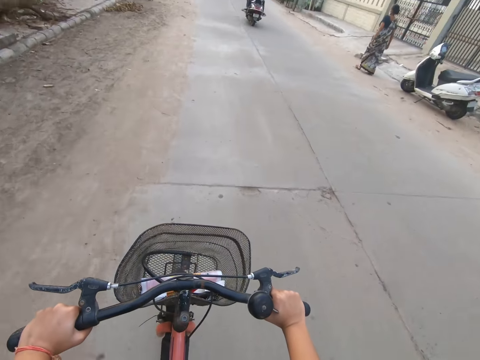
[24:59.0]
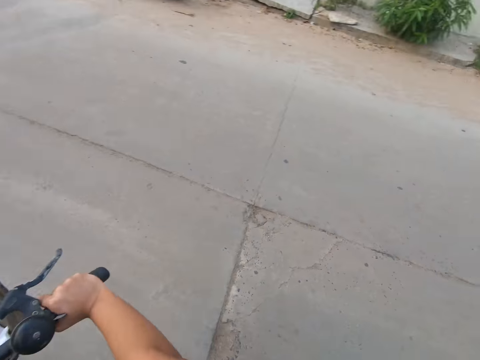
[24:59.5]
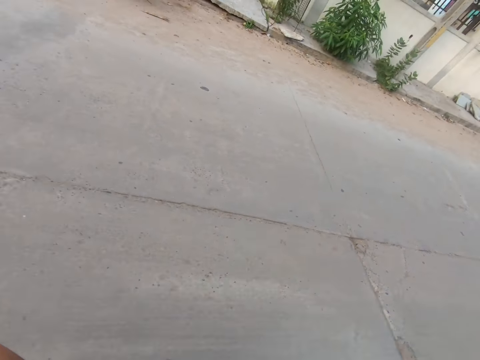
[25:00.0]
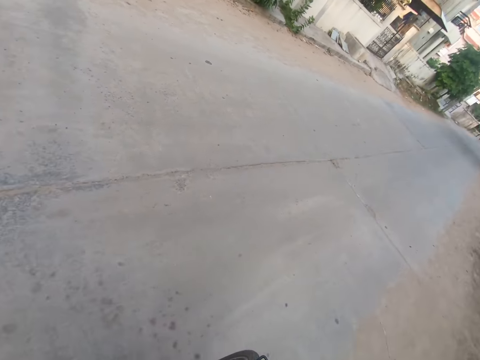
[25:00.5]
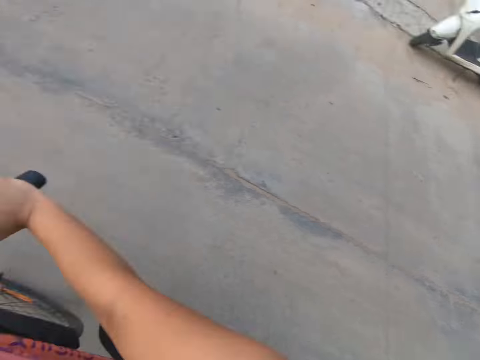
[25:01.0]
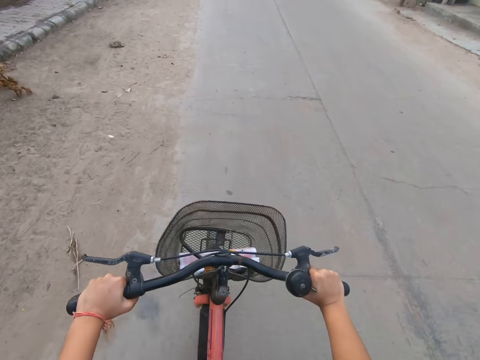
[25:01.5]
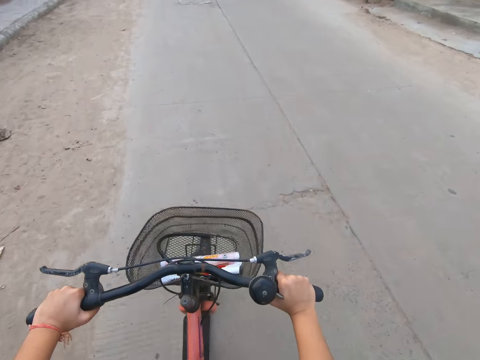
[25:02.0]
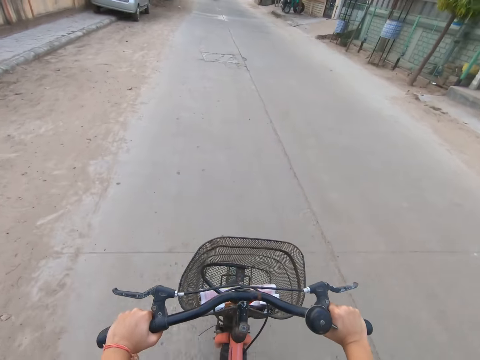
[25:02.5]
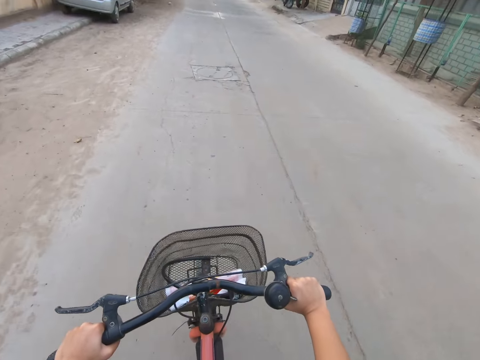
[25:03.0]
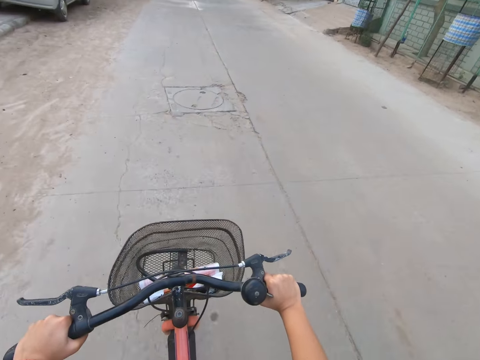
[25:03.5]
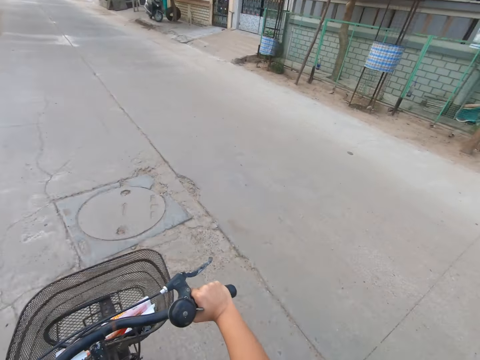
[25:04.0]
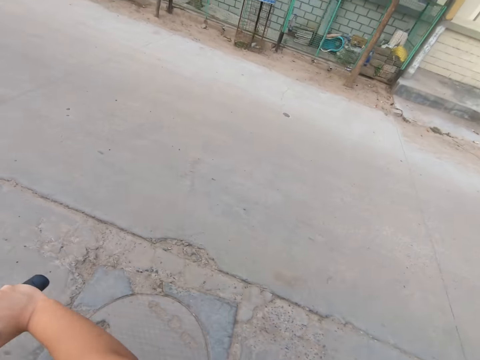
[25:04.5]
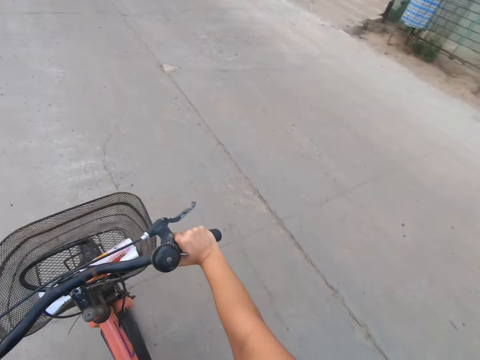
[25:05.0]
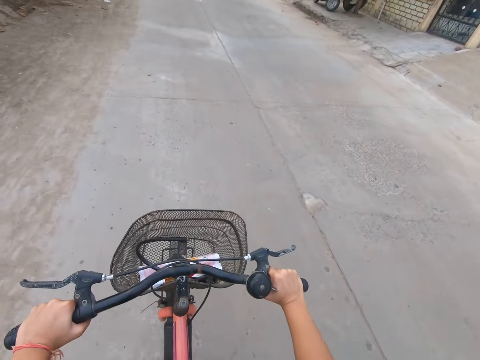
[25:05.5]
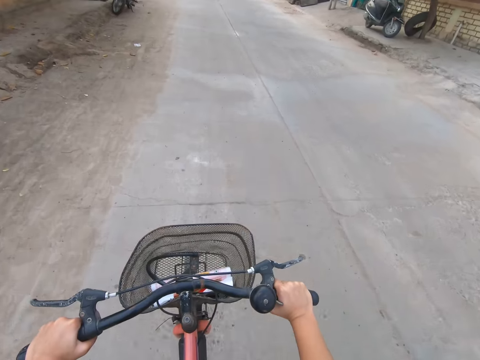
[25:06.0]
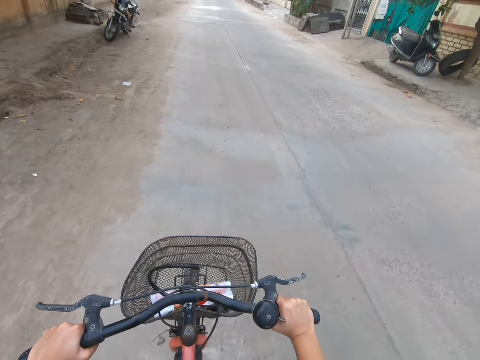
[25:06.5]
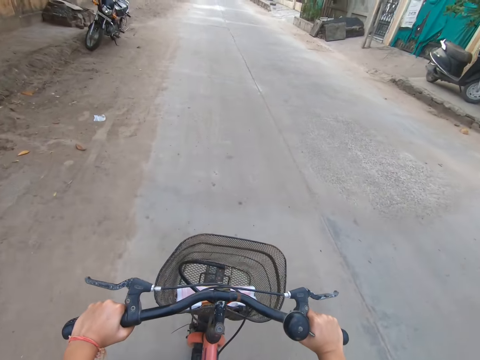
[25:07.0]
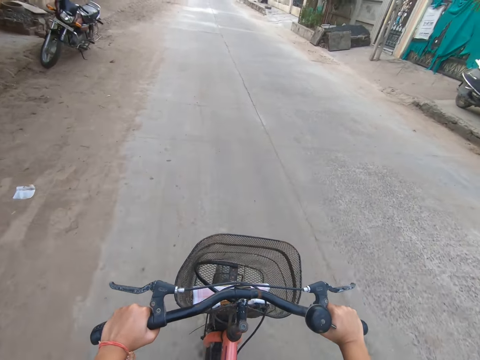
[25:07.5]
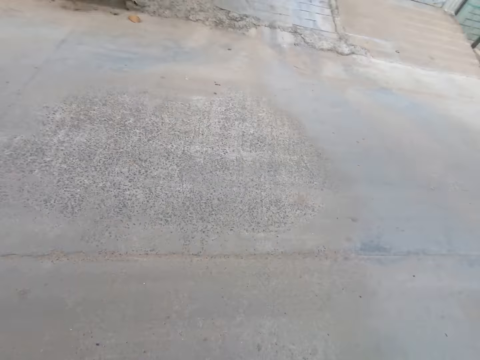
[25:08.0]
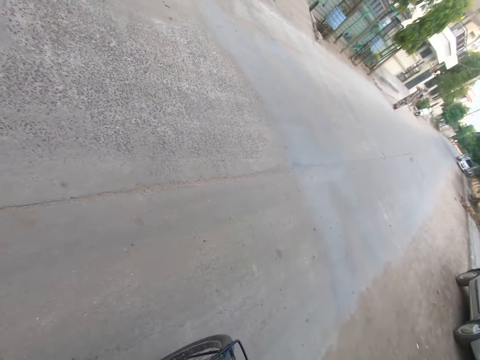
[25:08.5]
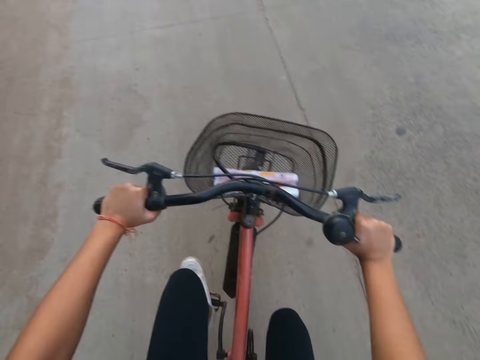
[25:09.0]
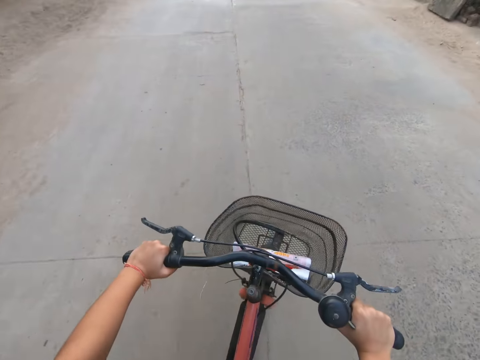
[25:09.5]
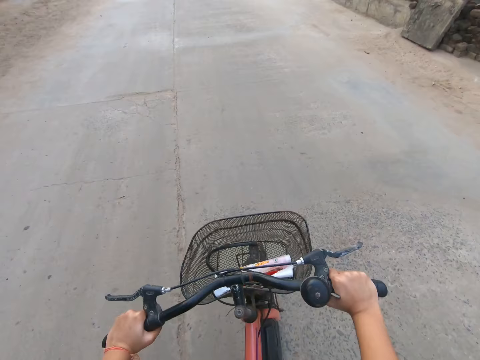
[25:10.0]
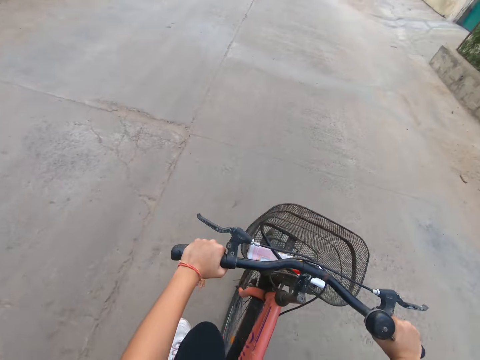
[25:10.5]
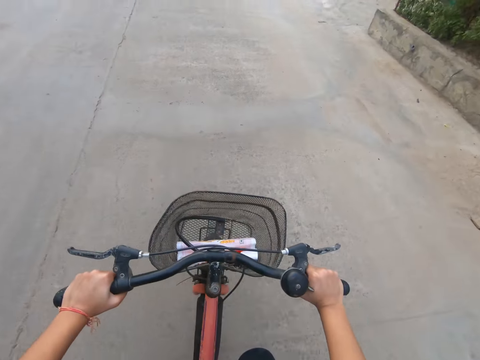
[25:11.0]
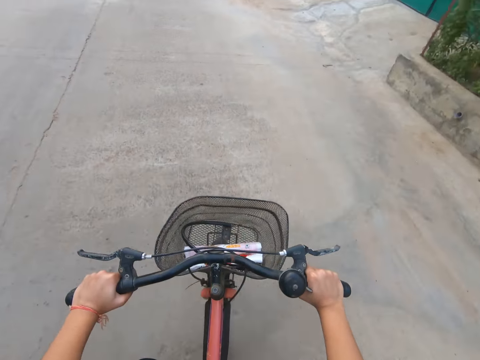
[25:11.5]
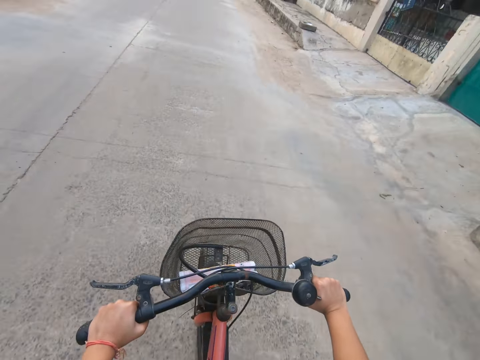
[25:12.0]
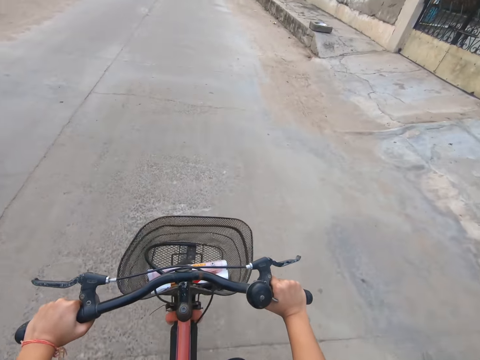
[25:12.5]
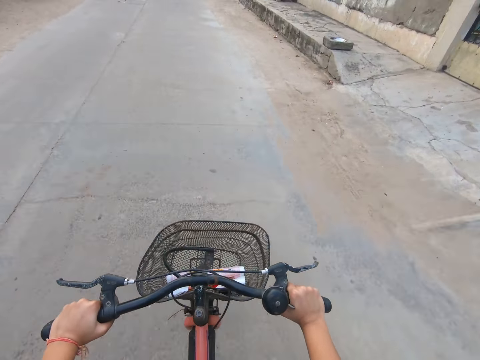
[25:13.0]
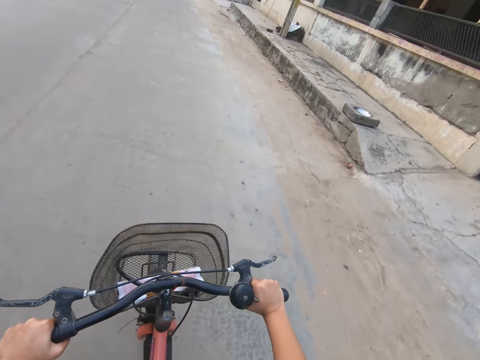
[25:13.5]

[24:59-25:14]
The camera wearer looks behind.

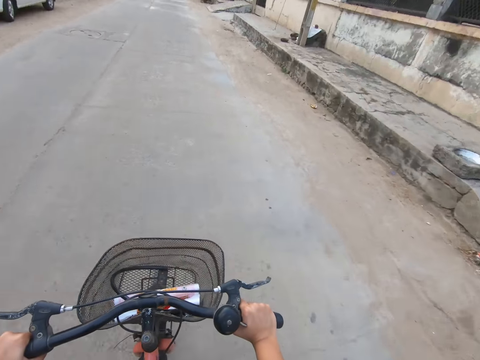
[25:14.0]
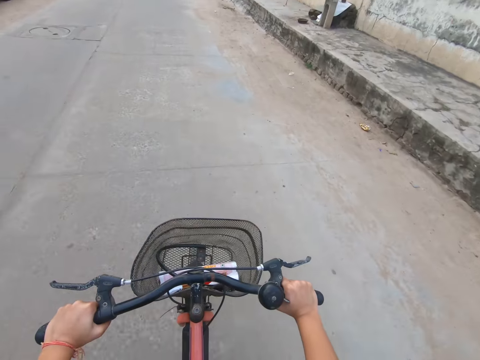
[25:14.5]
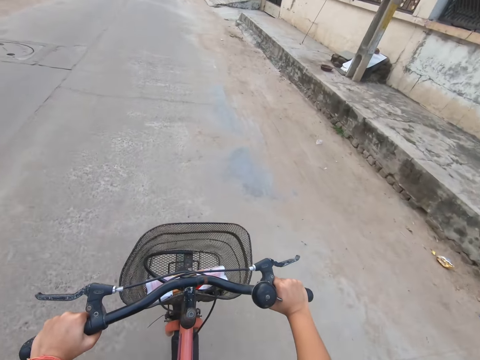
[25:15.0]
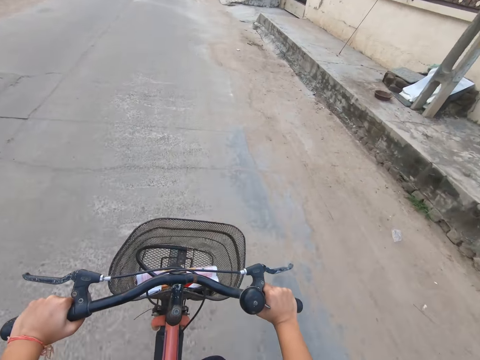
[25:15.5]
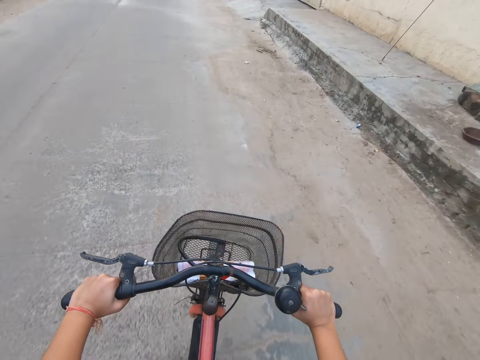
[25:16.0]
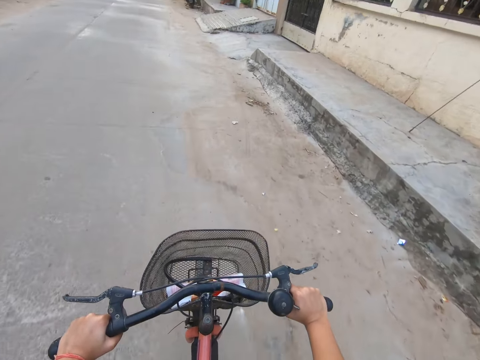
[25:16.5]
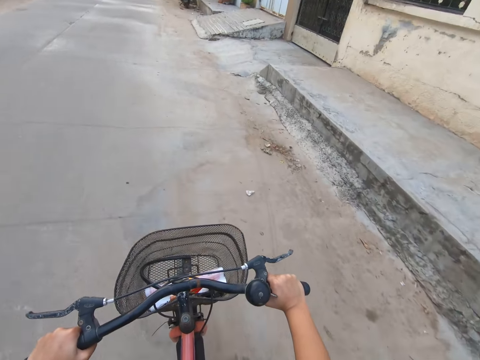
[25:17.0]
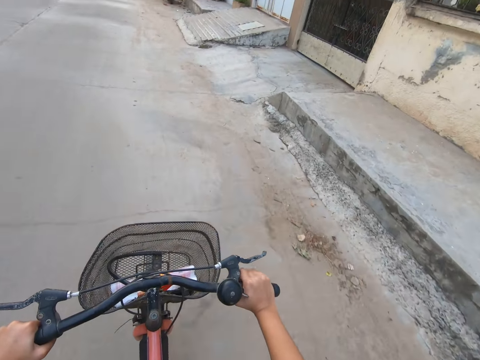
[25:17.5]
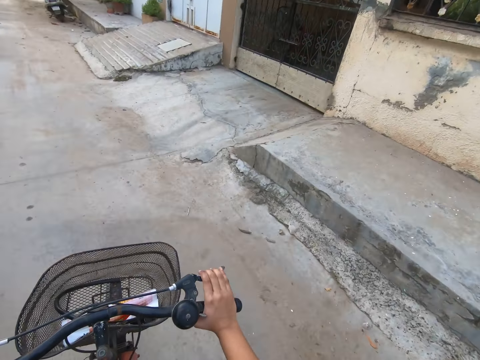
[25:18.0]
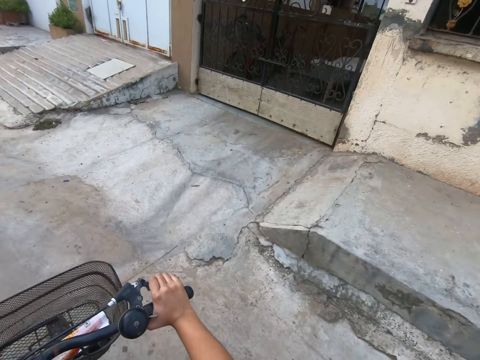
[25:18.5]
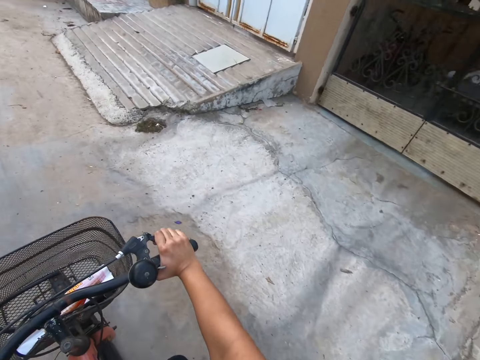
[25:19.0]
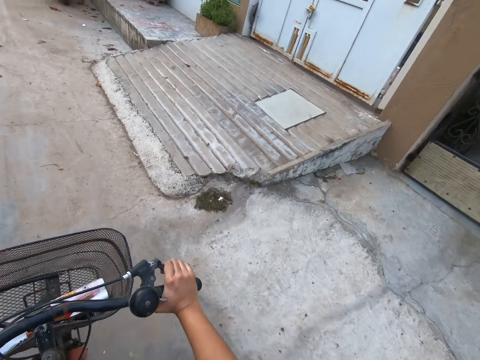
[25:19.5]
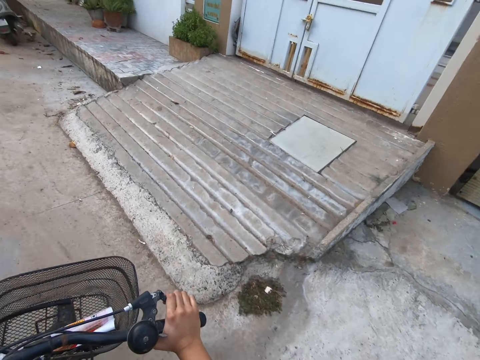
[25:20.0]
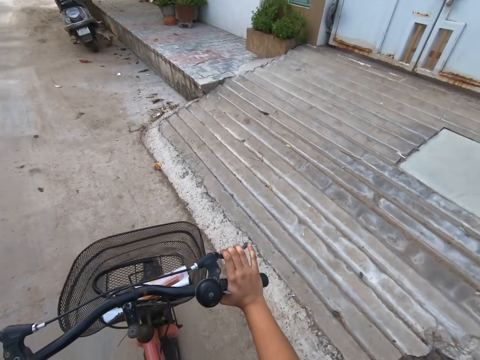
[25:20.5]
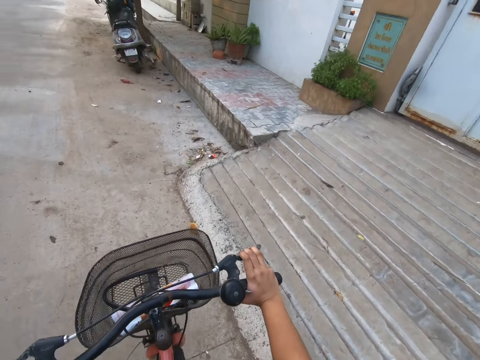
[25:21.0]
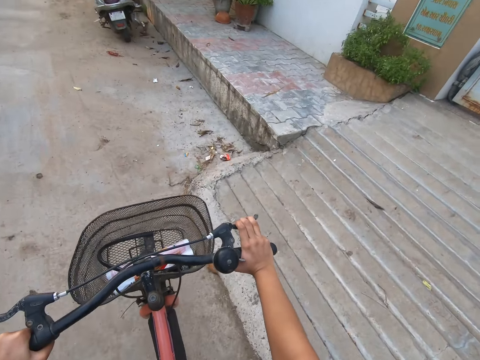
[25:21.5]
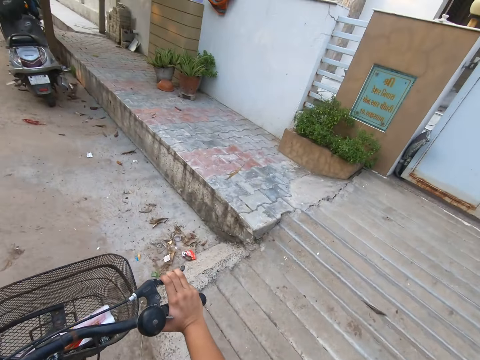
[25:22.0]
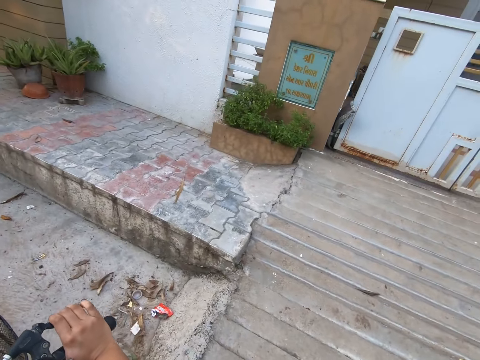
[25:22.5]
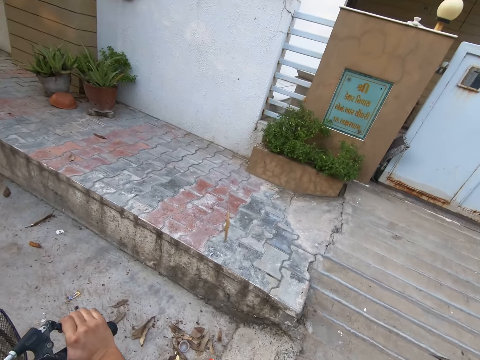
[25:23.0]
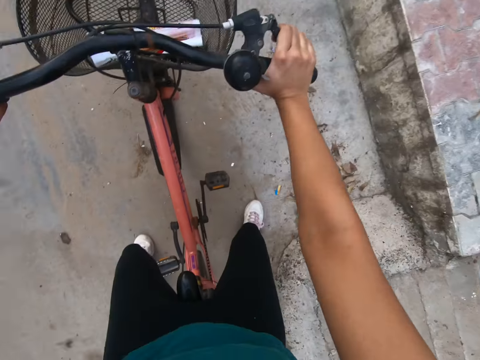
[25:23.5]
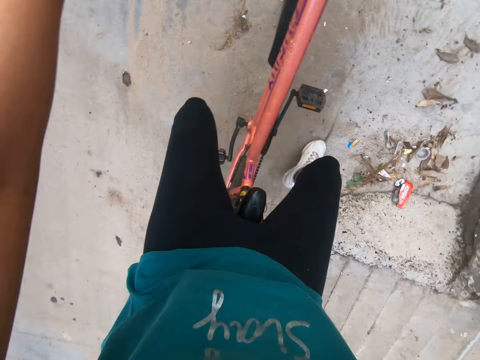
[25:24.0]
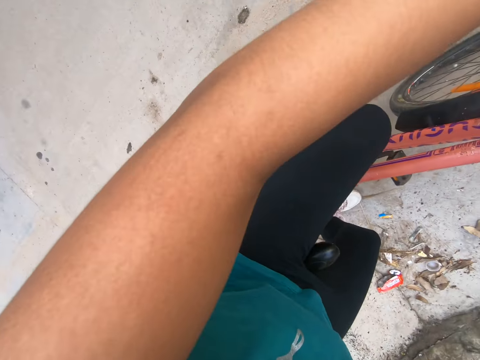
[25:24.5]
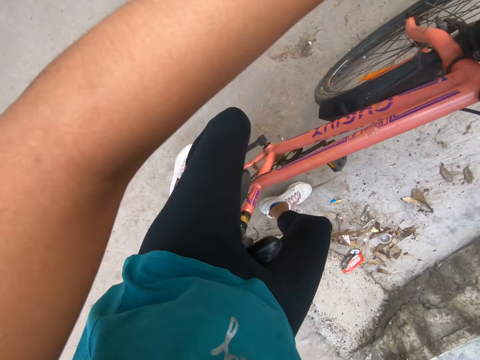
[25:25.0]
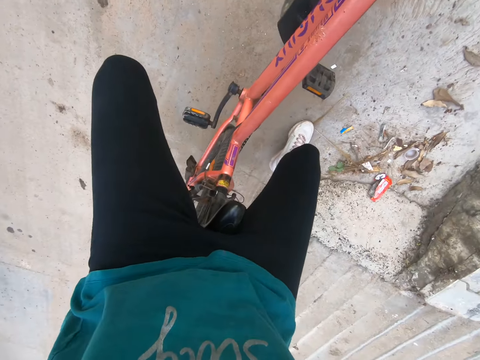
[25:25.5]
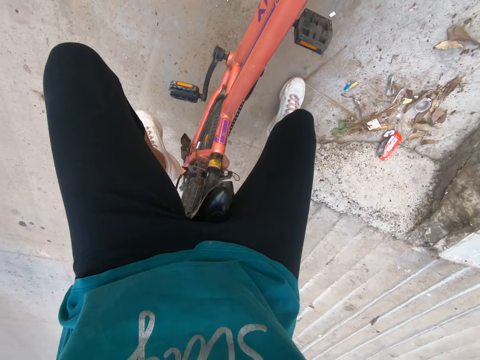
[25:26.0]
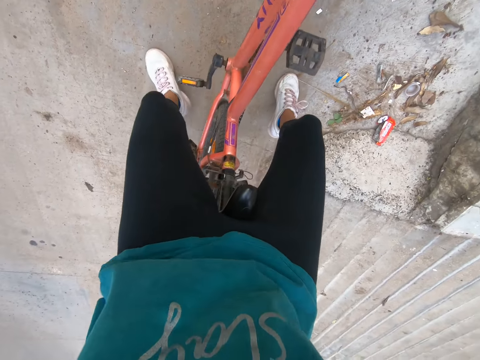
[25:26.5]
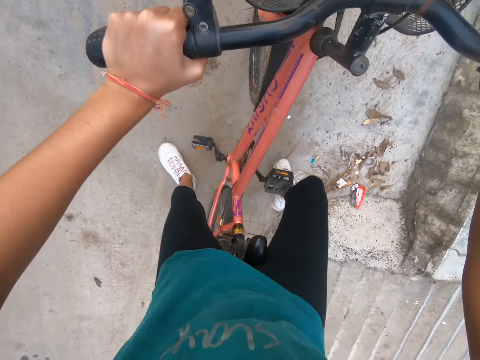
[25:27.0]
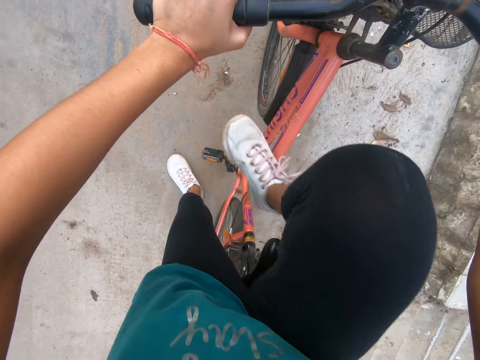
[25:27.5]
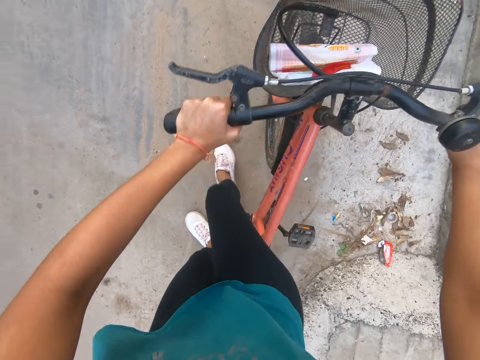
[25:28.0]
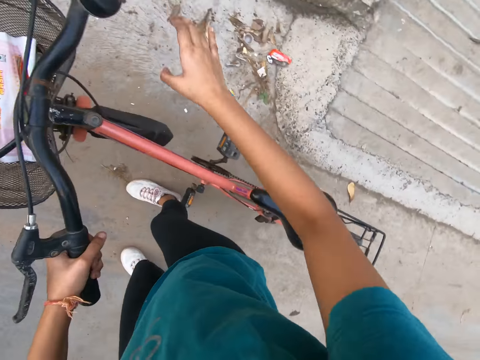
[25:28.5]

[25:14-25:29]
The camera wearer holds the brake with the right hand. They park the bicycle. They stop the bike.
